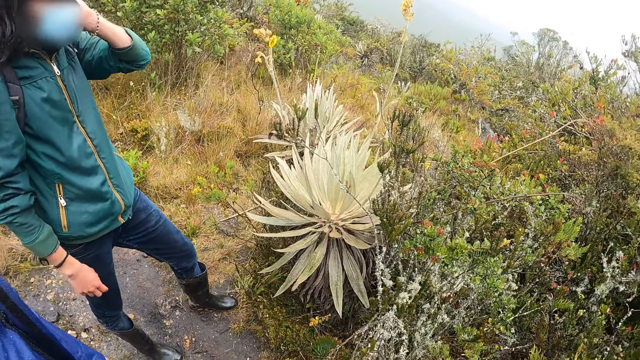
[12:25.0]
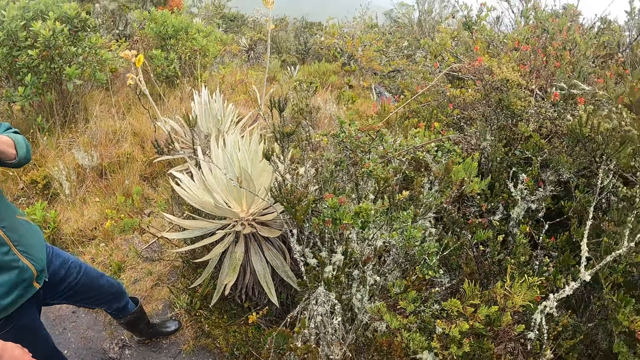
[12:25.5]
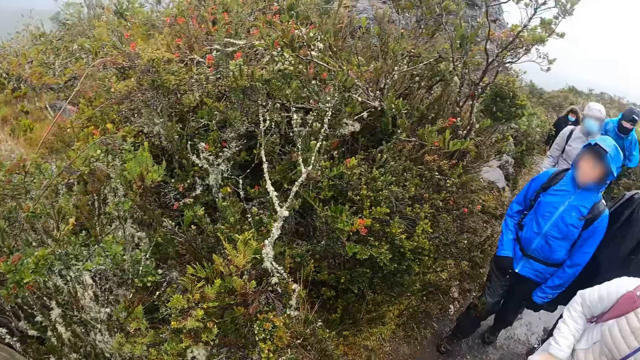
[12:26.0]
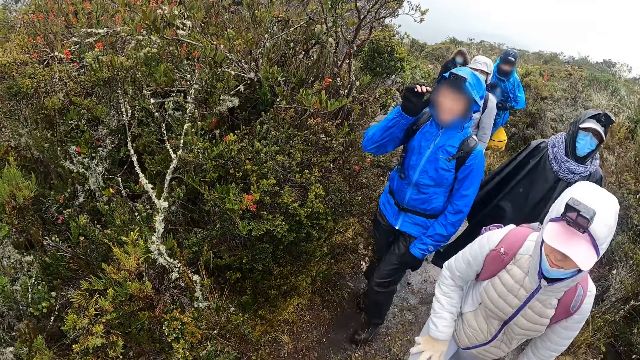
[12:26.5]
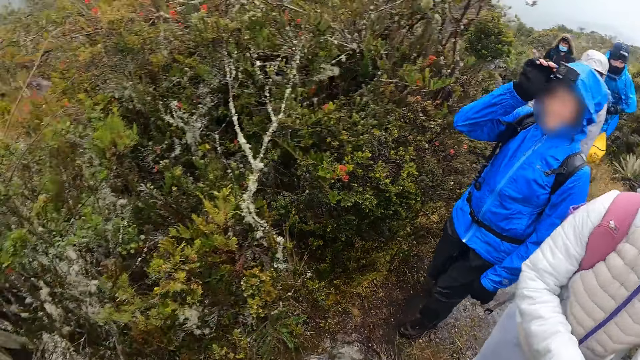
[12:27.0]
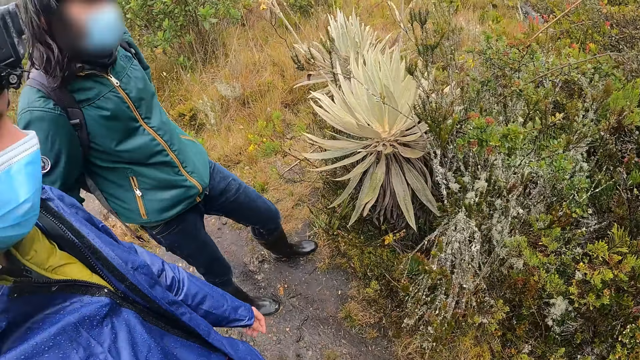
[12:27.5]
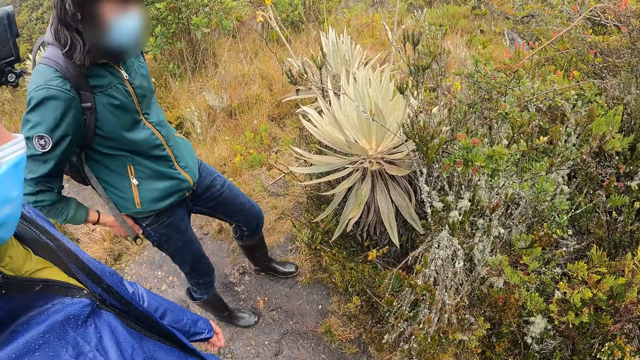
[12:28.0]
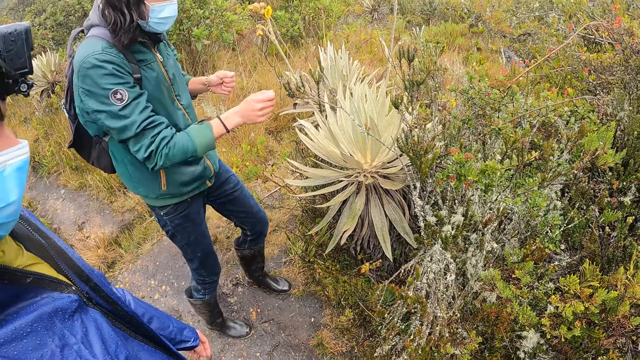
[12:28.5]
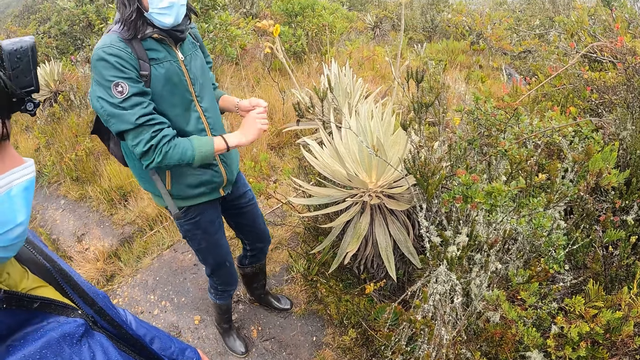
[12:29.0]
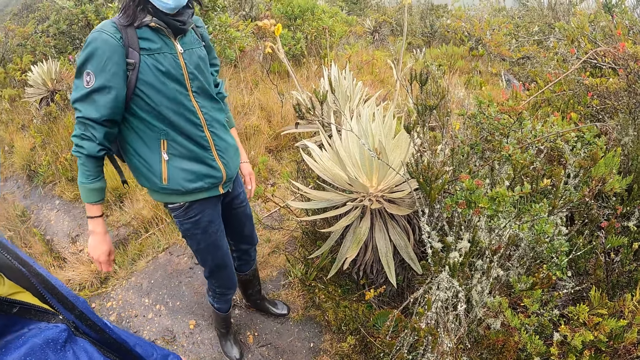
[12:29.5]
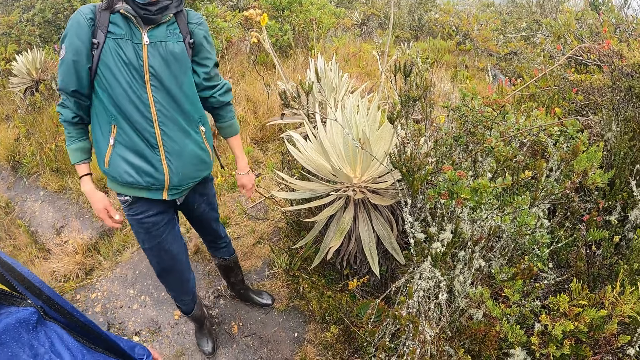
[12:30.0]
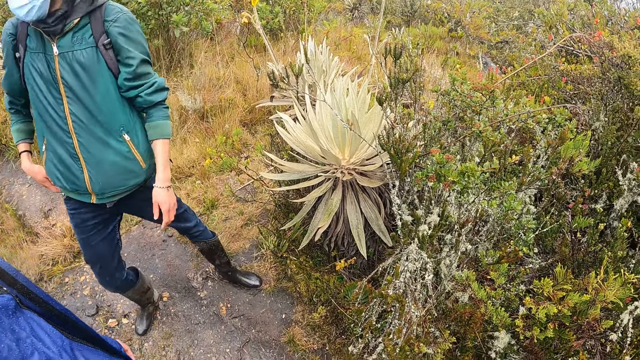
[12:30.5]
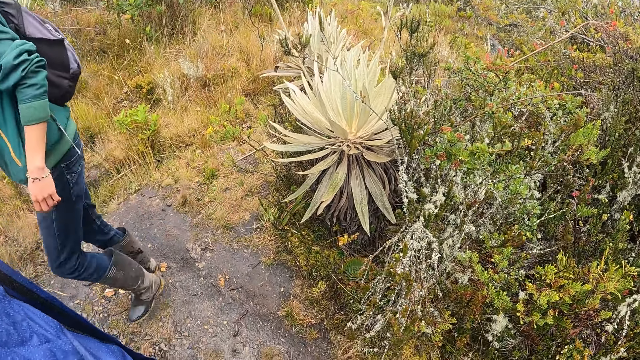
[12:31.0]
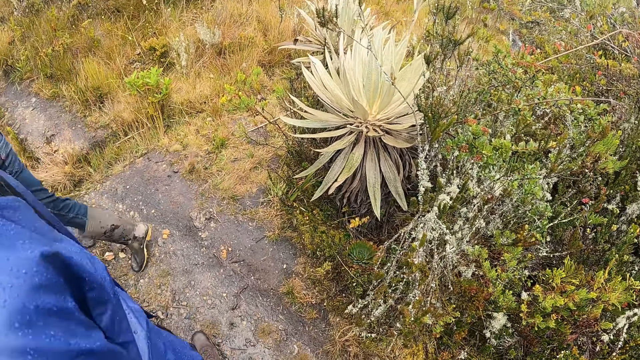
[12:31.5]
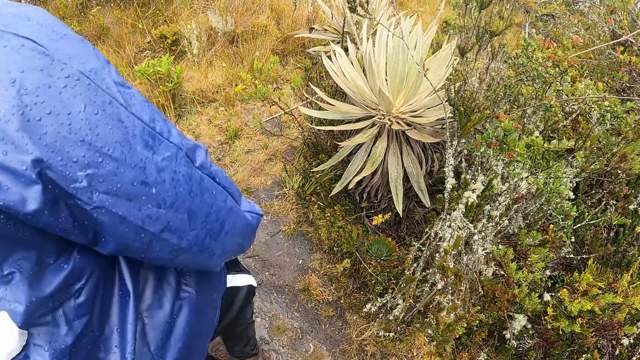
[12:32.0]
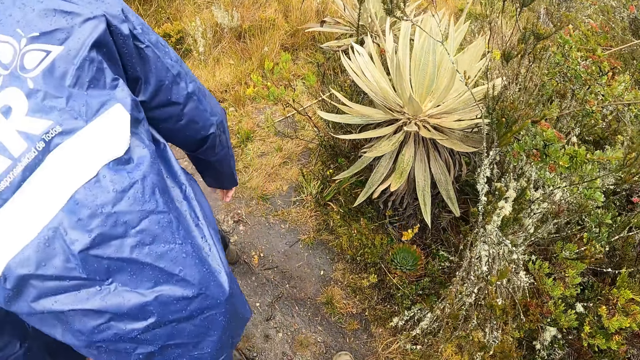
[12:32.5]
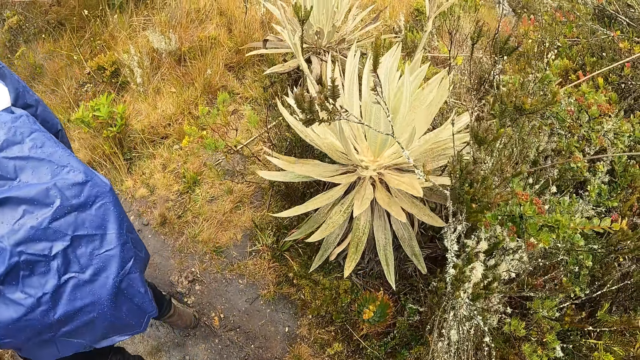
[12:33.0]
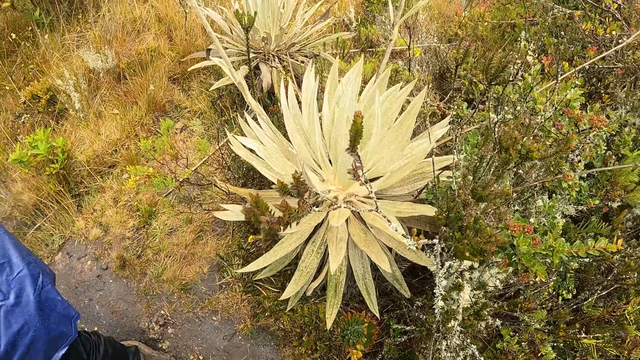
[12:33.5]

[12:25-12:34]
The camera wearer looks around. The man interacts with the camera wearer and a group of people.

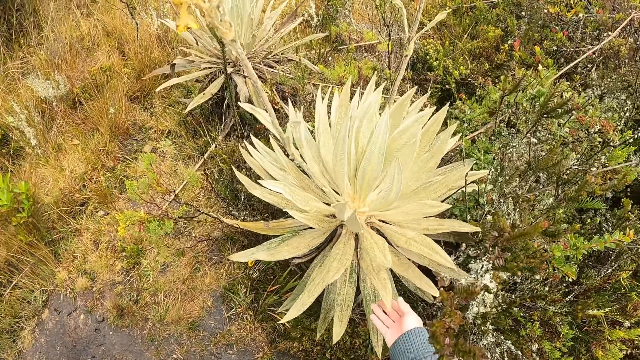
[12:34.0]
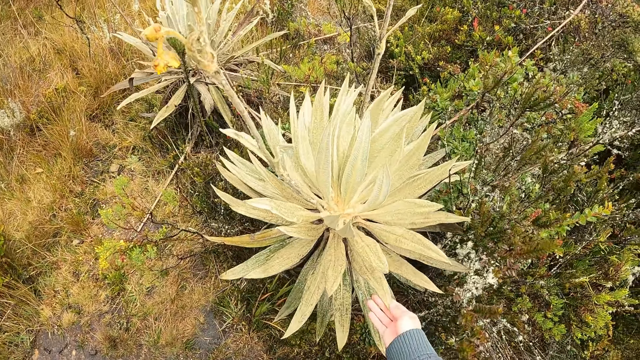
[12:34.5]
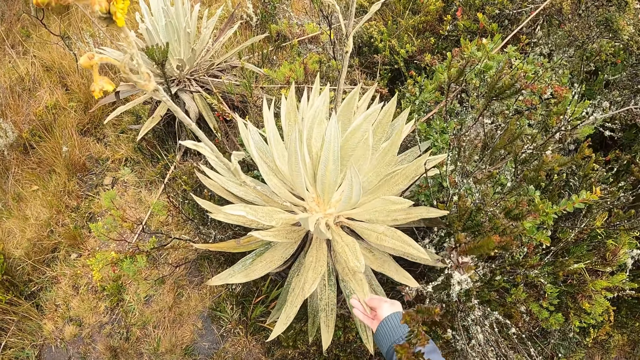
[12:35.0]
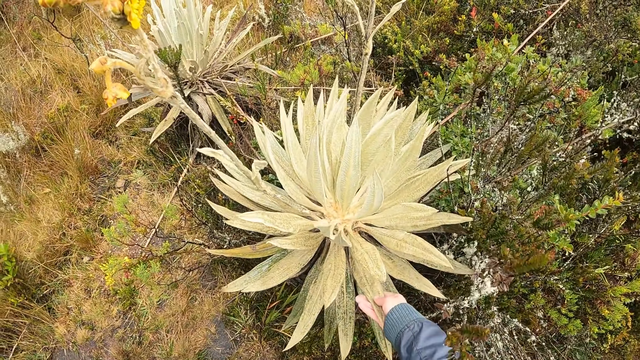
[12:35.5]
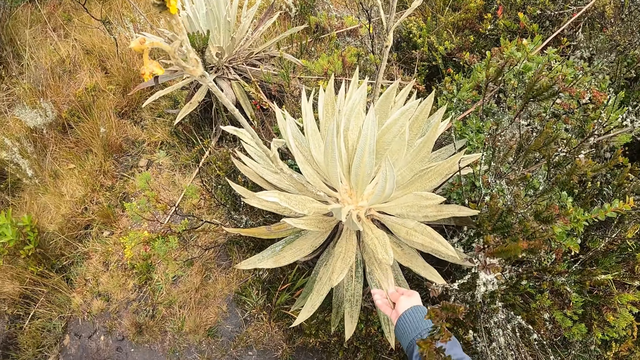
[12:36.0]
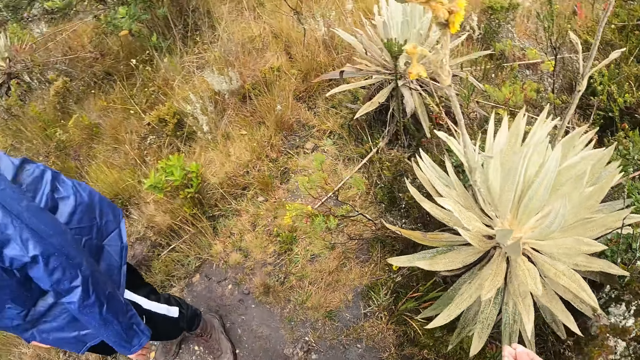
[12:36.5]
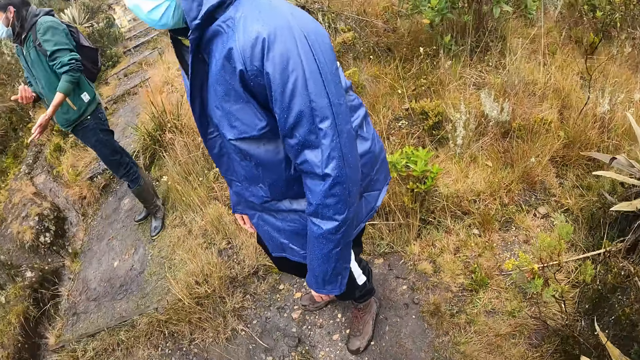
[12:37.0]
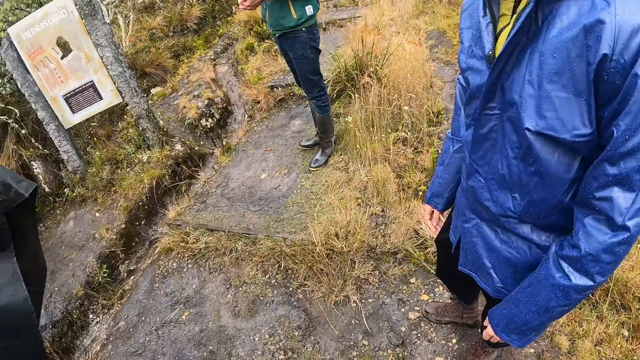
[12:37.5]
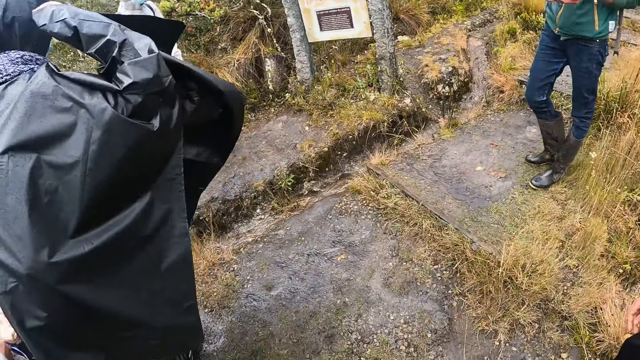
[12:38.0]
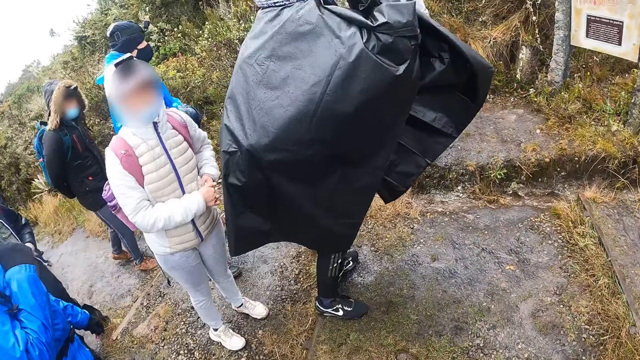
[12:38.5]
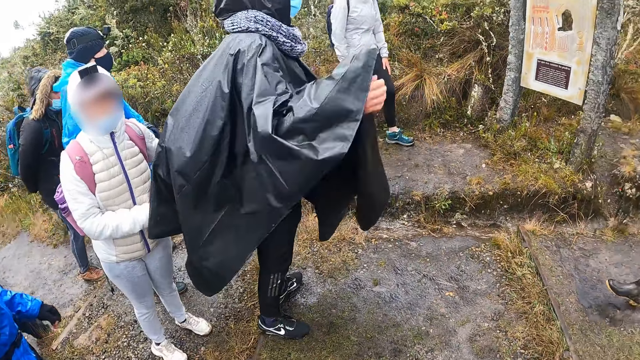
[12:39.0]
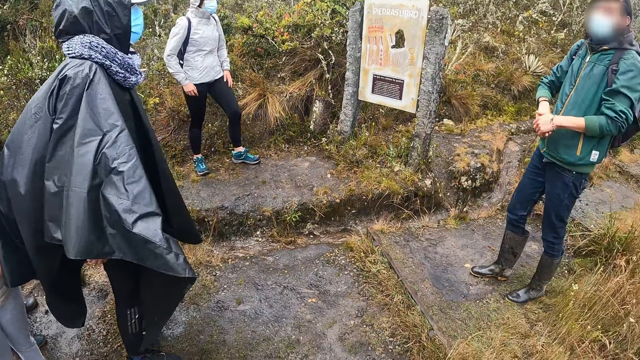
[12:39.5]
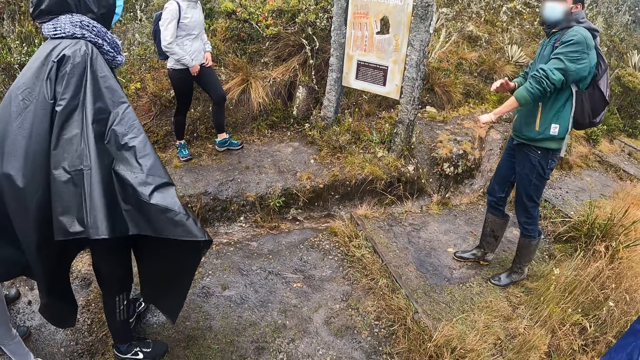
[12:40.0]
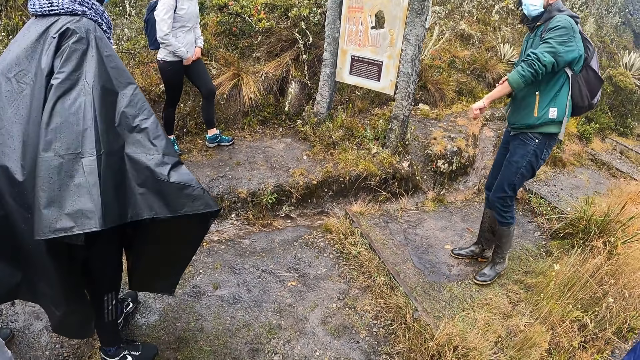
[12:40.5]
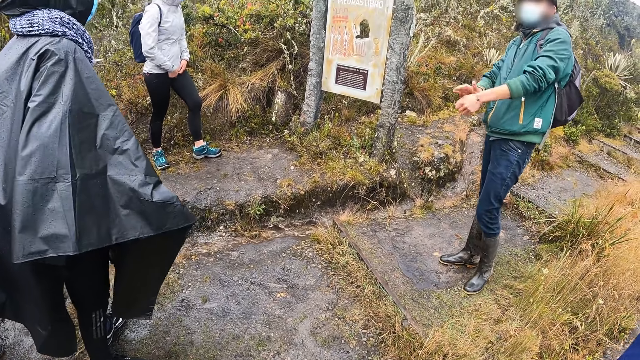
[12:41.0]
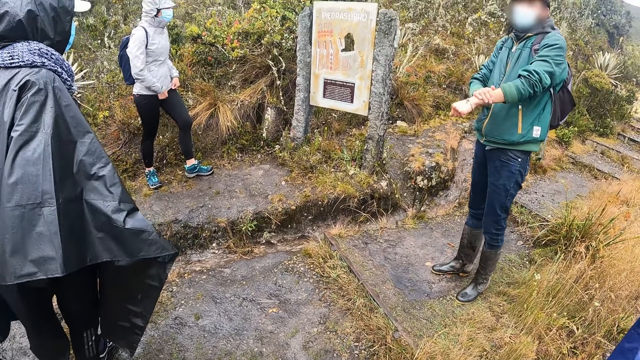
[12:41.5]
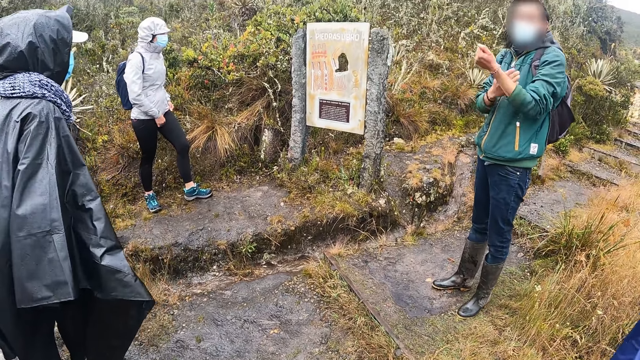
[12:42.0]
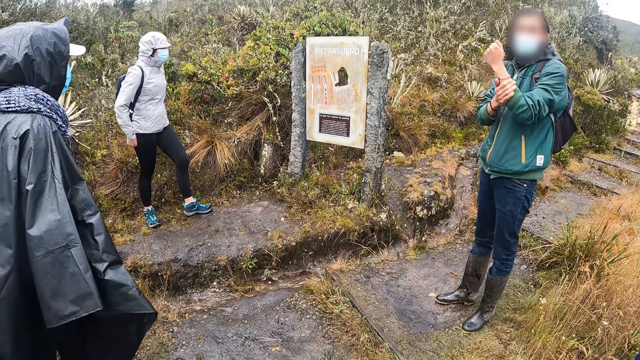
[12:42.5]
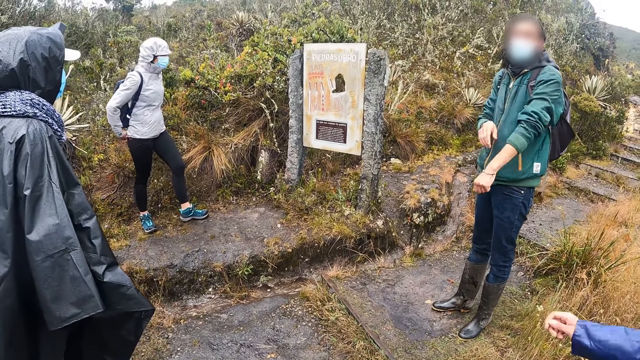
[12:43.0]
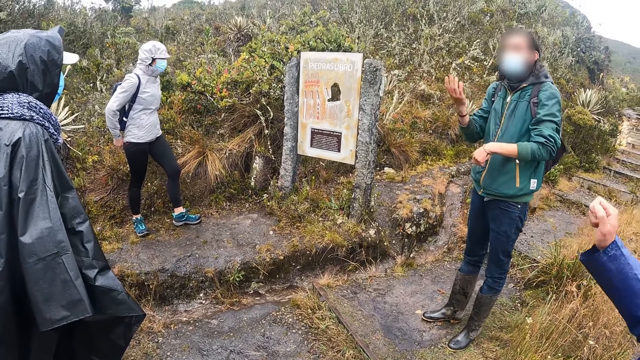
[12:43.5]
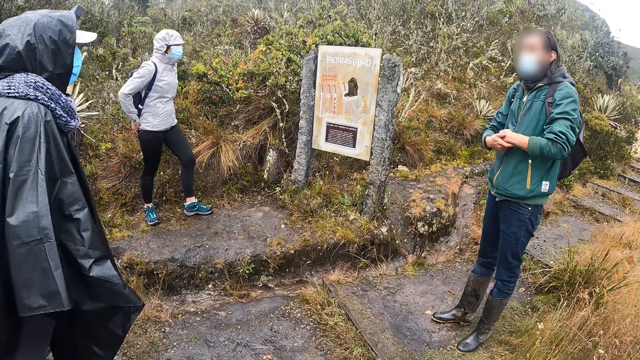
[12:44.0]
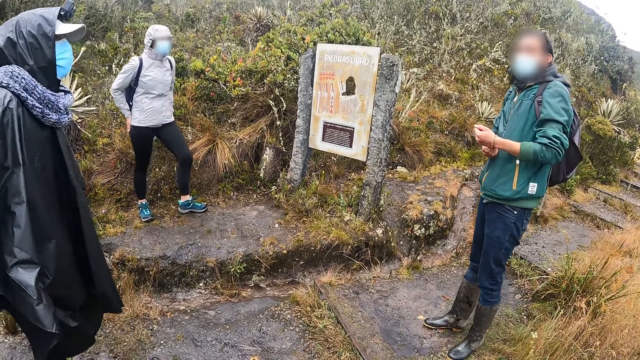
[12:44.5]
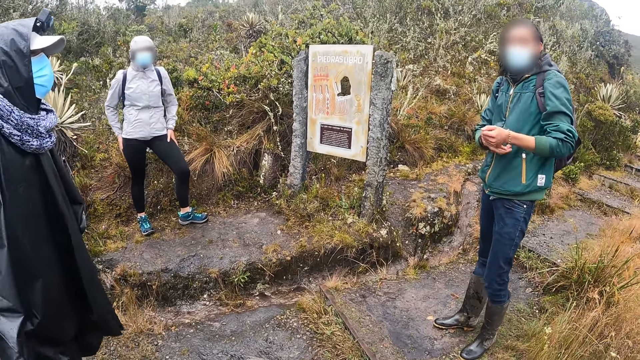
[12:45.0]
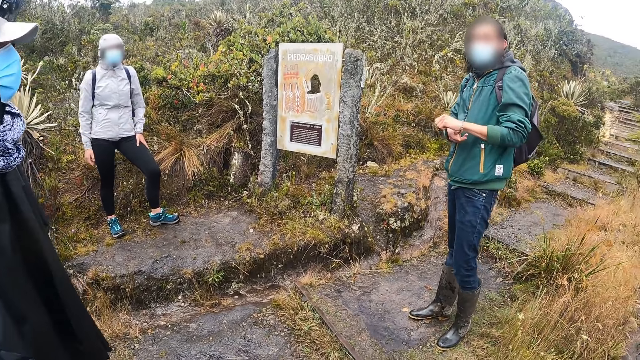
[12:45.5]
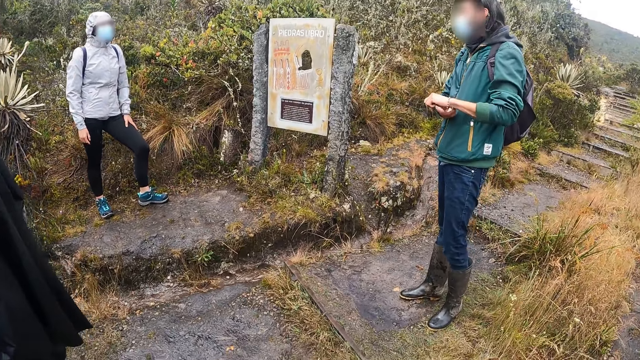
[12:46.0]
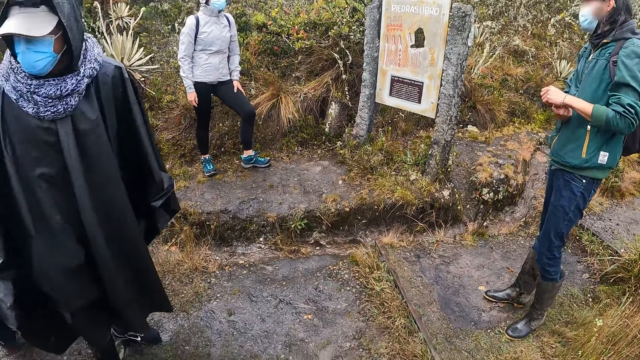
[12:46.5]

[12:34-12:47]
The camera wearer touches a plant with her right hand. She looks around. She interacts with a man. The other man interacts with the camera wearer and the group of people.
